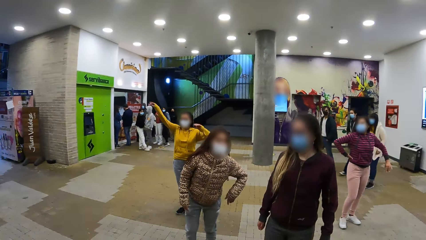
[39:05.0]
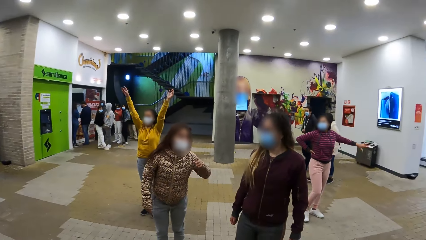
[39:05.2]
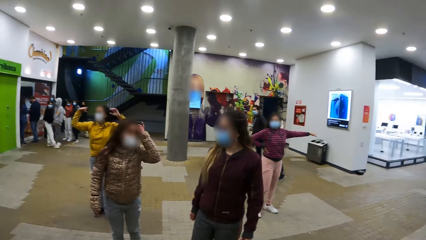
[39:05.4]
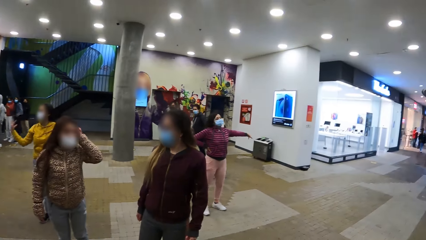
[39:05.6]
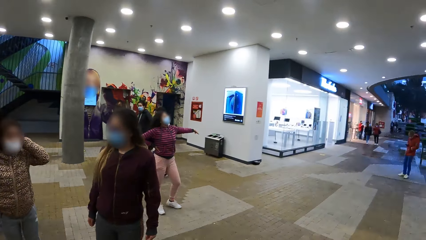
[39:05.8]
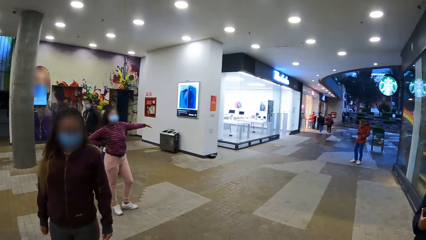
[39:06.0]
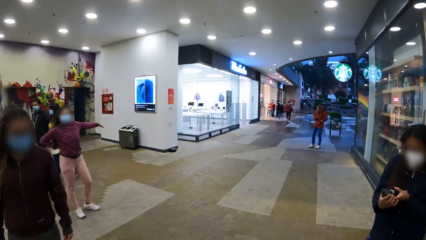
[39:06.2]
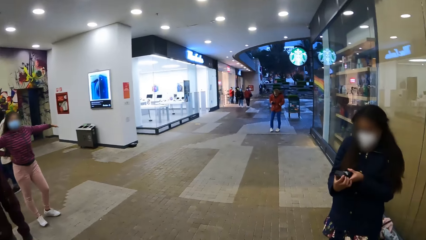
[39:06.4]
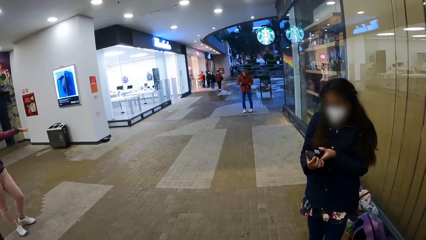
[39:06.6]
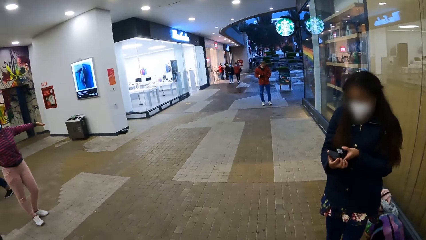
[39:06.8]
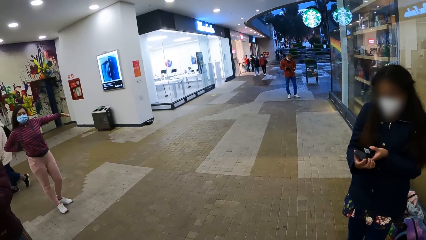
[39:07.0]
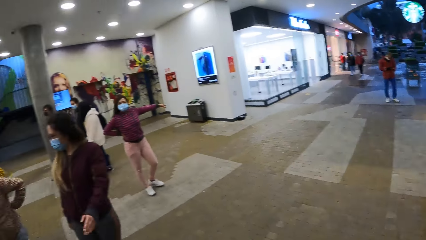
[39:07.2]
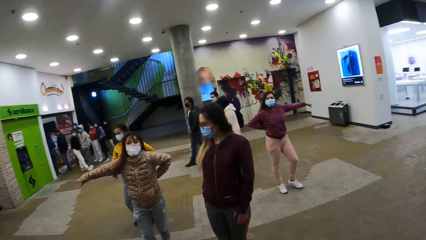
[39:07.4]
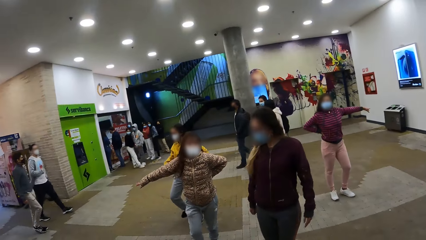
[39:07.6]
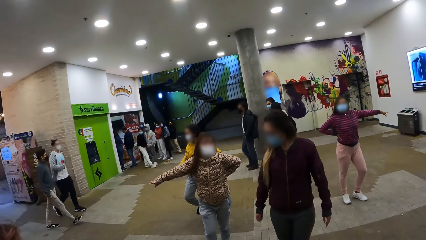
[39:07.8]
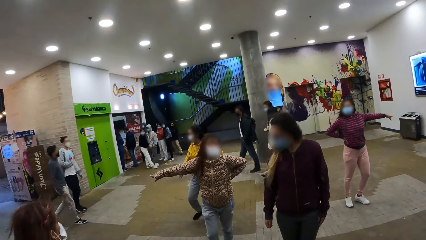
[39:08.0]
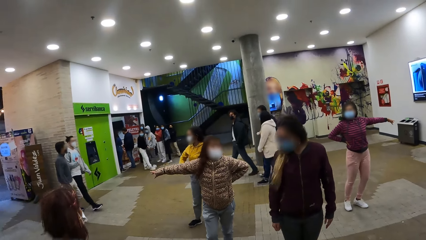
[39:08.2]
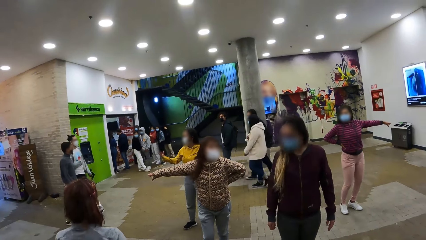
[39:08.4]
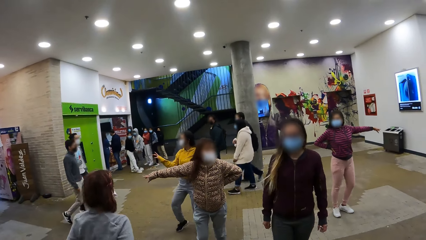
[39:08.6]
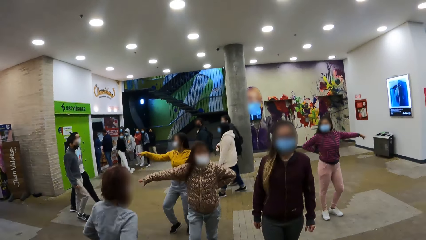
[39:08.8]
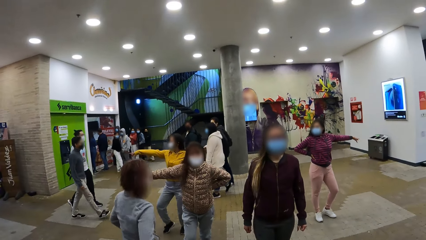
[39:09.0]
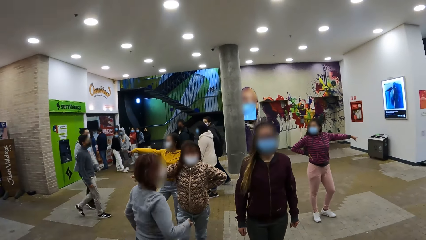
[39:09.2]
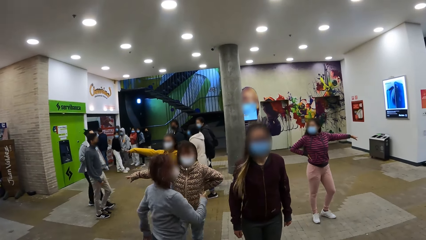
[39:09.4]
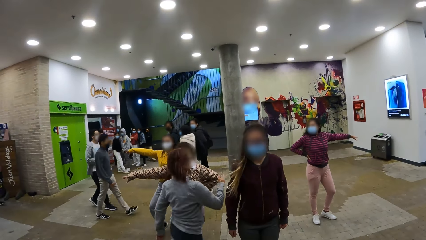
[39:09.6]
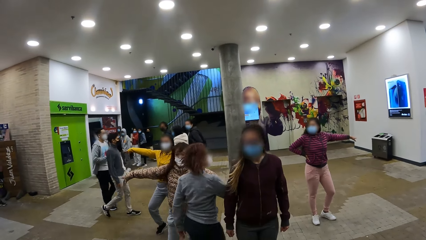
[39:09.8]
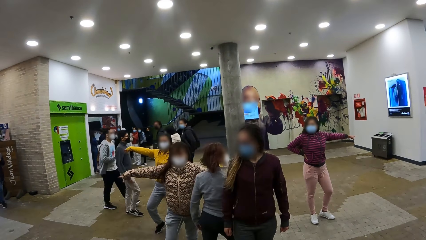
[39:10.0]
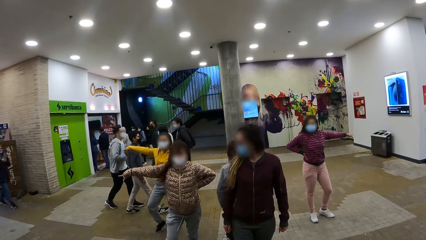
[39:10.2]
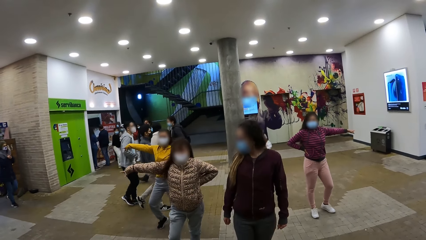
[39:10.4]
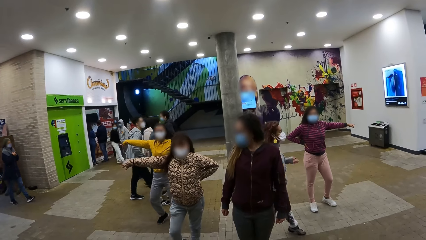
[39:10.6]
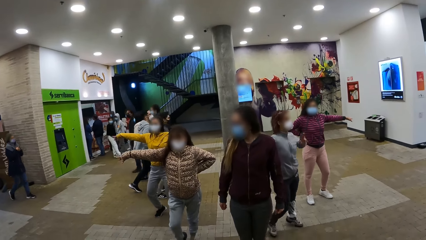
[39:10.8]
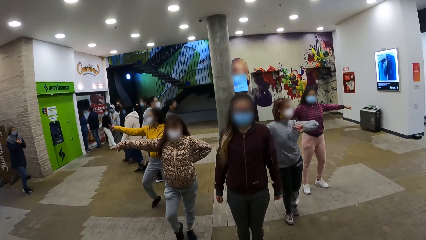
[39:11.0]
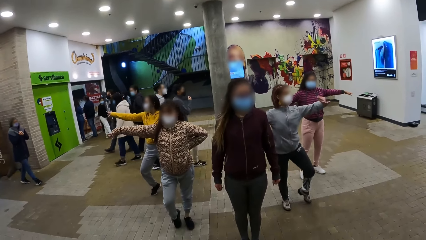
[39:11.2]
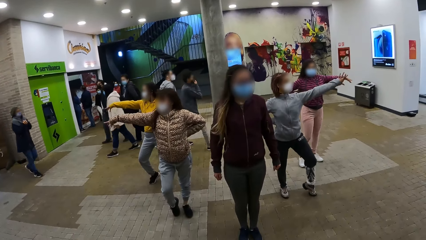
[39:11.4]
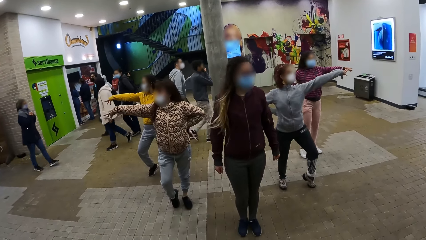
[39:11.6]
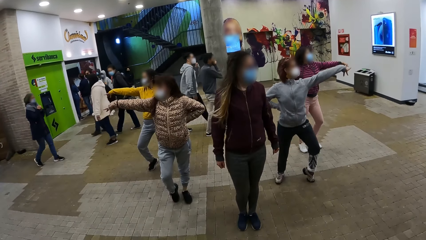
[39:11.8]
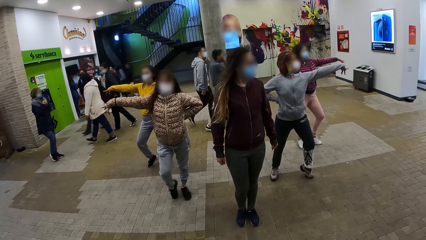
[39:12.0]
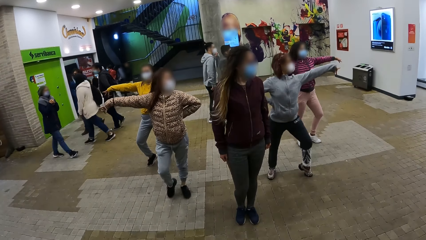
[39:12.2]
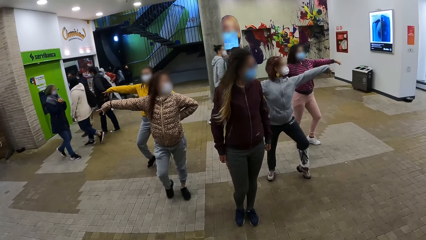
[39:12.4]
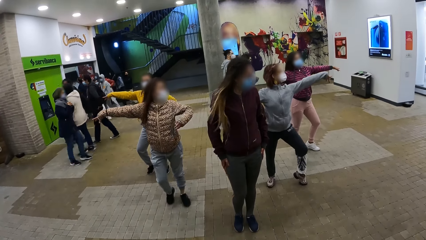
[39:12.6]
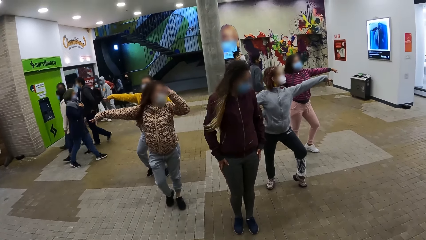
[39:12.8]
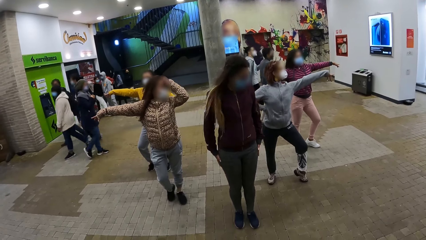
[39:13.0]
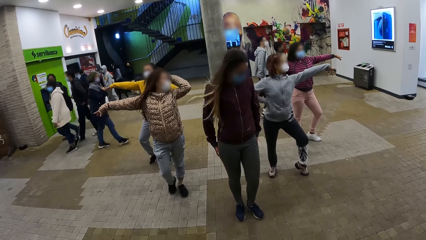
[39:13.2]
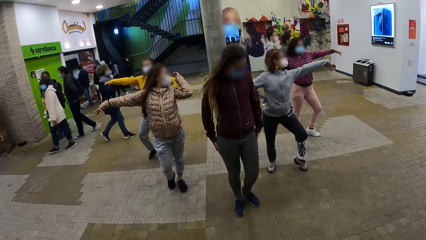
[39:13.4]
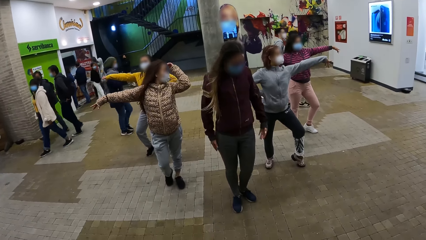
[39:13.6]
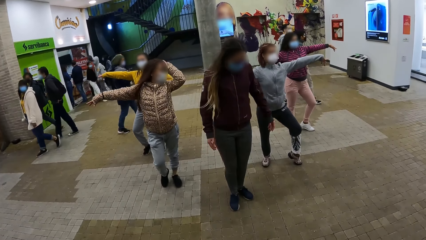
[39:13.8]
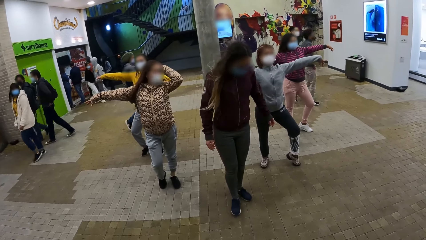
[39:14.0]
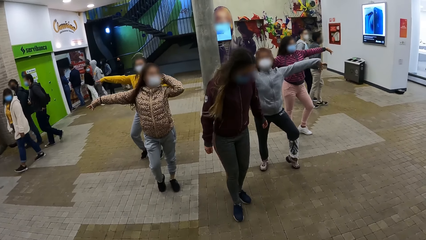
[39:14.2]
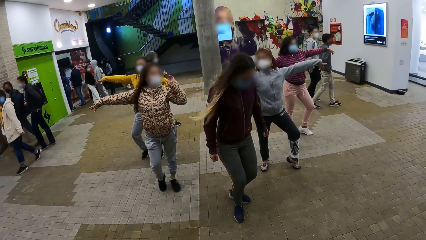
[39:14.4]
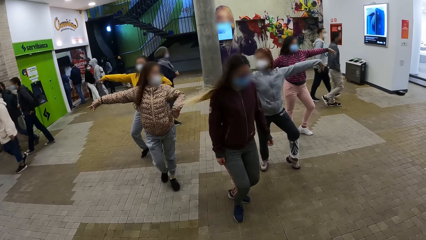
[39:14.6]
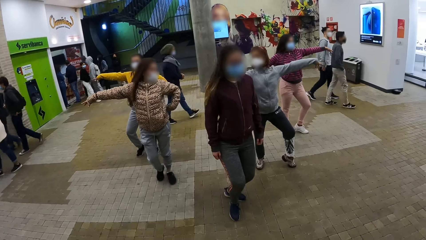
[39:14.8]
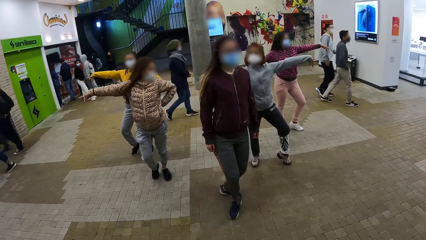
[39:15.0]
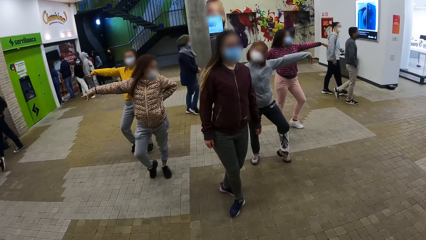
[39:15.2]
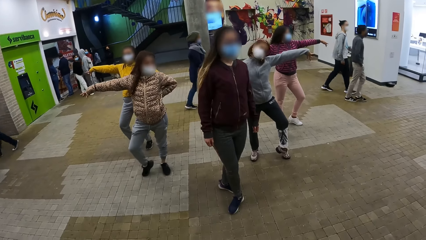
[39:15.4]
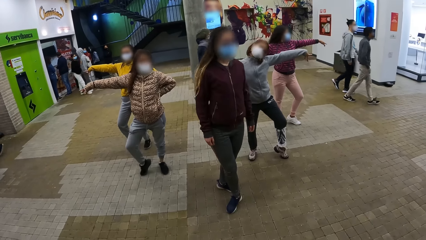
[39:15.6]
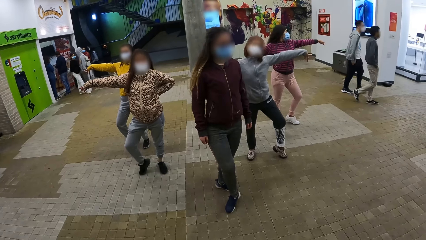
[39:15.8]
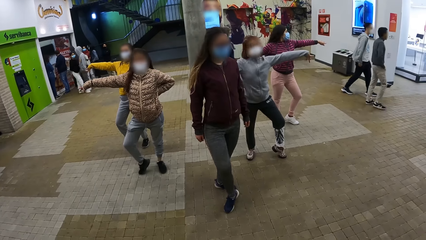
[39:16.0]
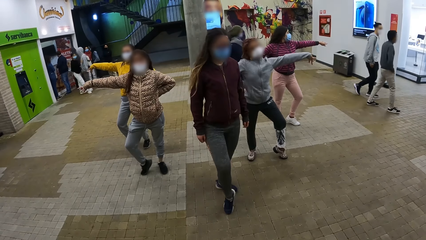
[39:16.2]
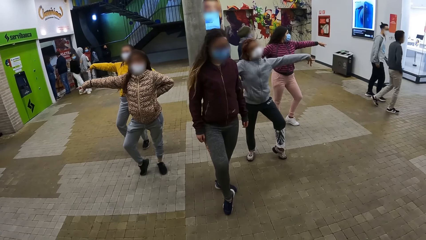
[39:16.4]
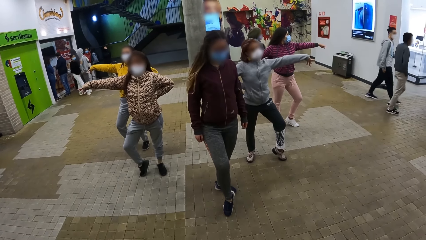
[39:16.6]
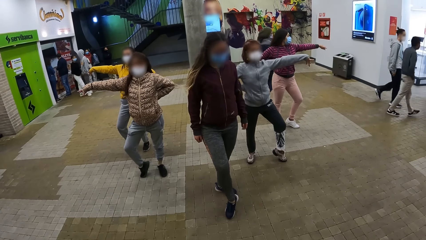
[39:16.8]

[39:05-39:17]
The camera wearer walks ahead, looks ahead and looks around.

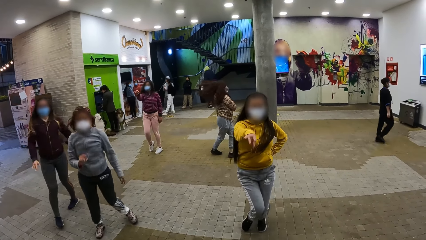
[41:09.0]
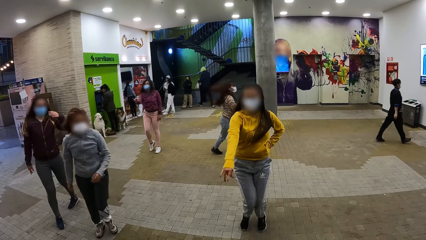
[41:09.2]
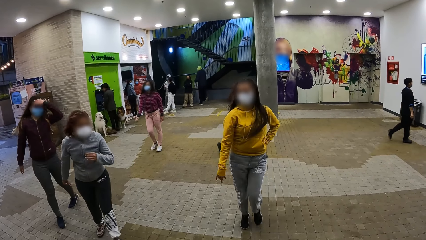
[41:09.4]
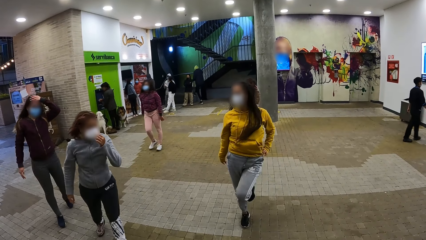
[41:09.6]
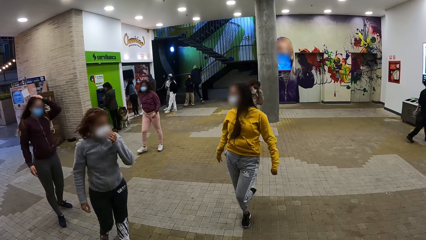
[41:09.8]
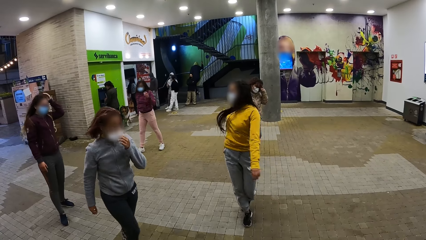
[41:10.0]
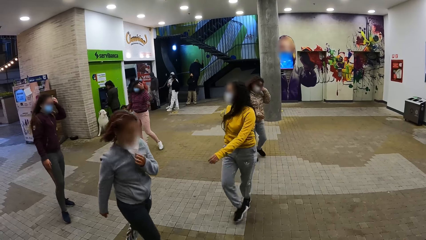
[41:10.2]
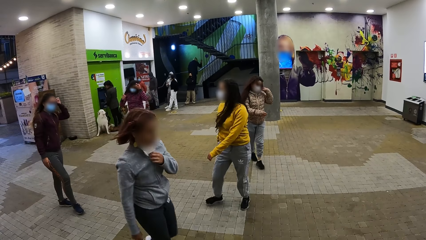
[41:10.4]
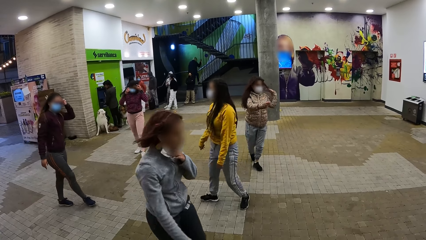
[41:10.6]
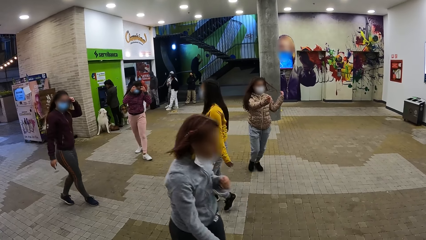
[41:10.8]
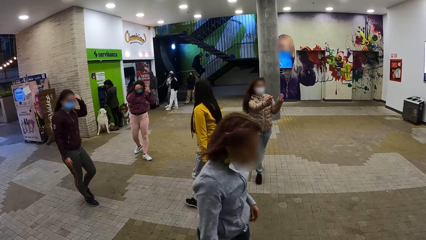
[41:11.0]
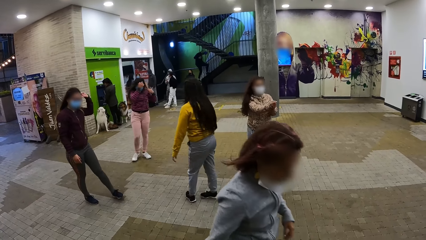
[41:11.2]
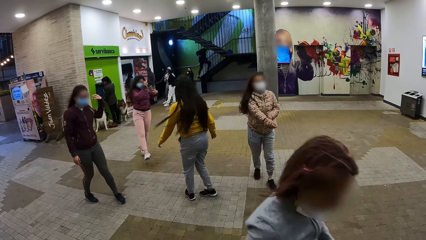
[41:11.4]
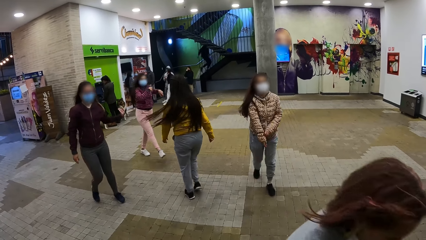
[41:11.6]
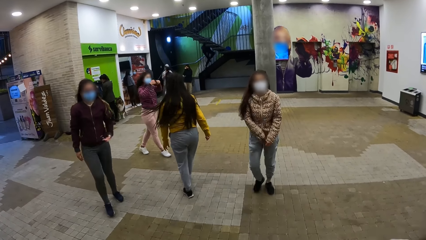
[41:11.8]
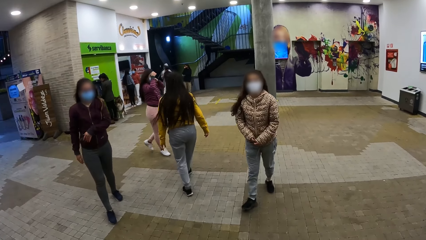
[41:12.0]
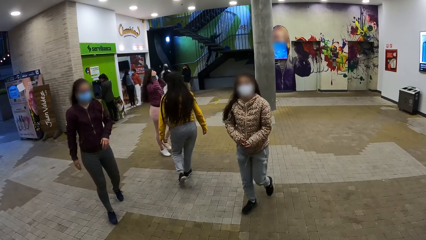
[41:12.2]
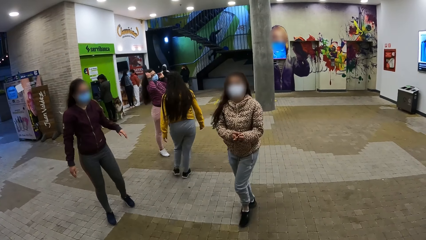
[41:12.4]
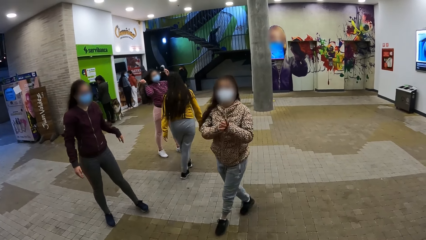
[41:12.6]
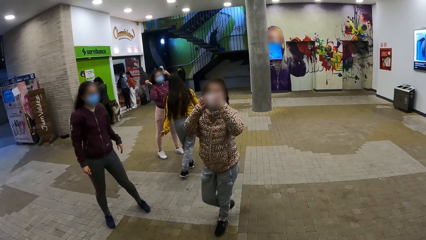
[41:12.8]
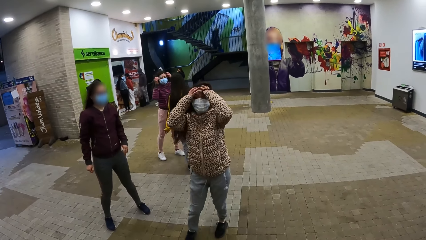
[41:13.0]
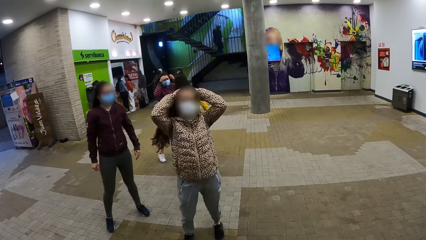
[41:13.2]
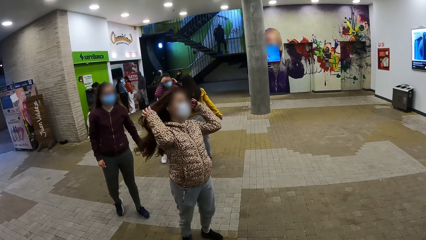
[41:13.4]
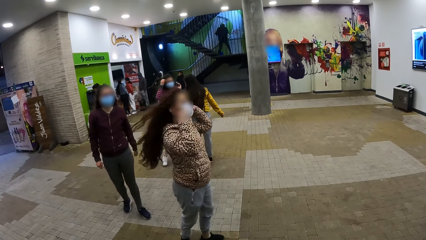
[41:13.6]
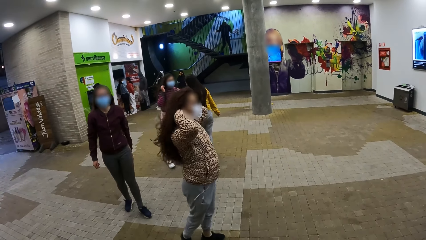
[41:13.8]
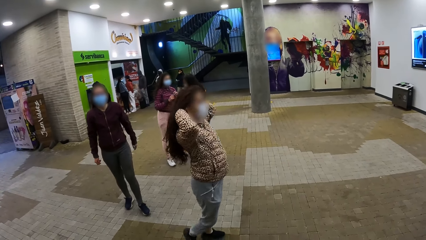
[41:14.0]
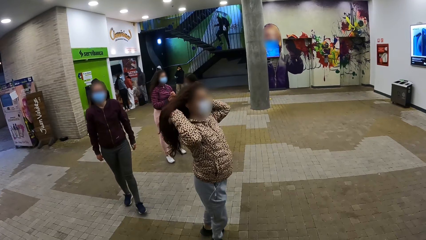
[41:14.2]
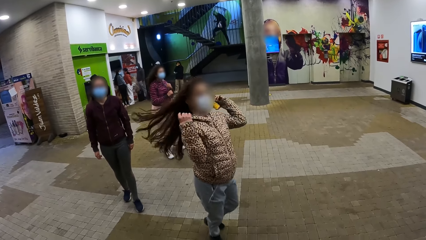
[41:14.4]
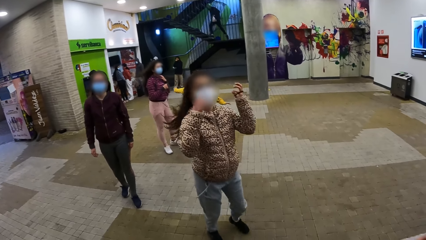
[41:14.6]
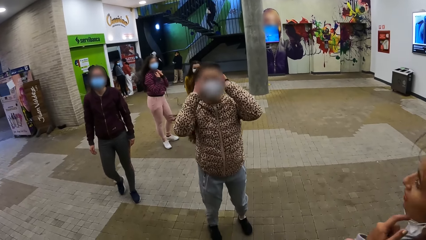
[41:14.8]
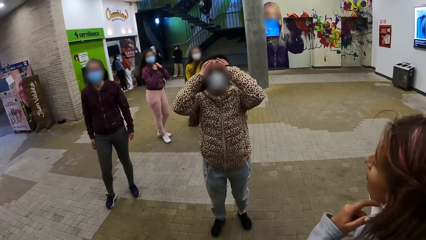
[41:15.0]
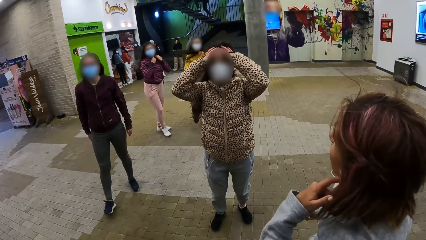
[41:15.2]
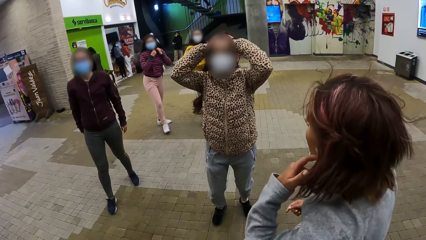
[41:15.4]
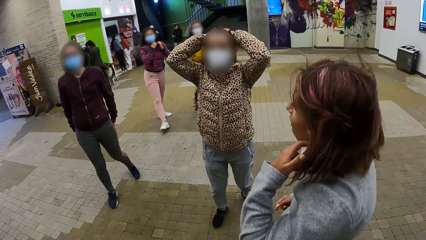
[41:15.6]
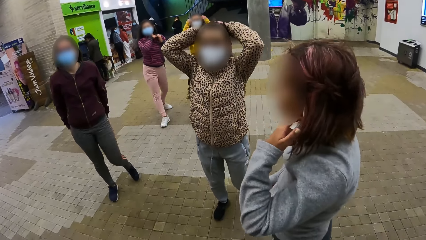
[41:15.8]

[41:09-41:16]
A girl walks about the compound and dances.
